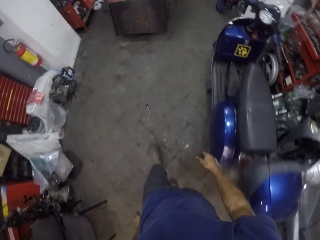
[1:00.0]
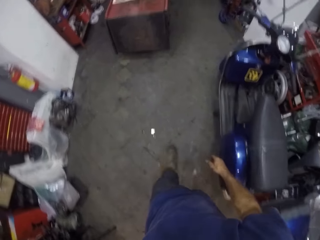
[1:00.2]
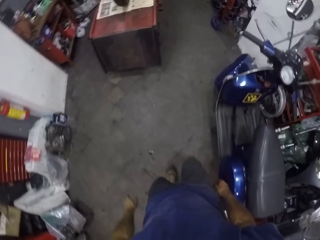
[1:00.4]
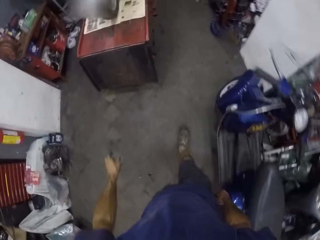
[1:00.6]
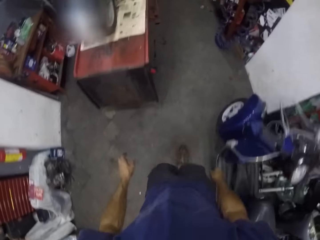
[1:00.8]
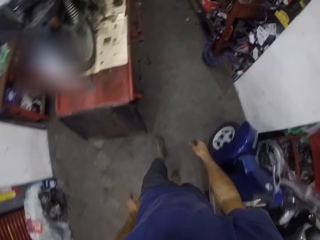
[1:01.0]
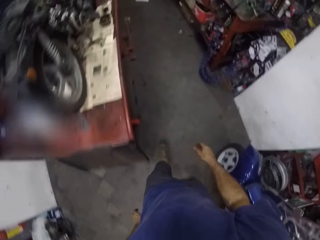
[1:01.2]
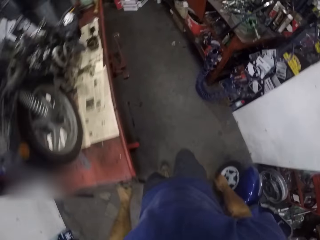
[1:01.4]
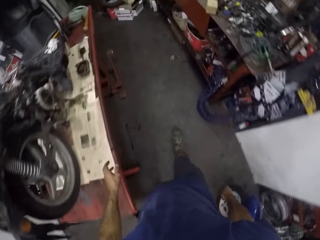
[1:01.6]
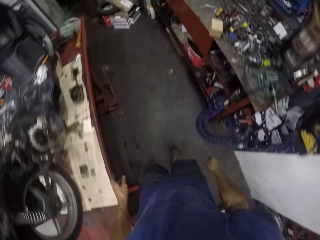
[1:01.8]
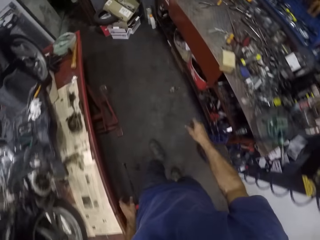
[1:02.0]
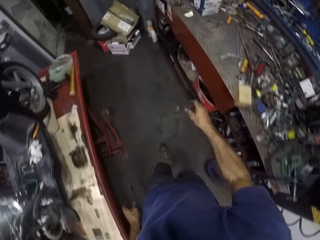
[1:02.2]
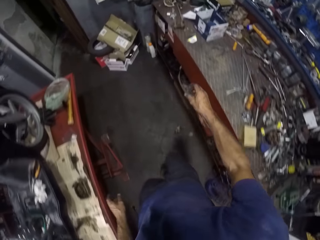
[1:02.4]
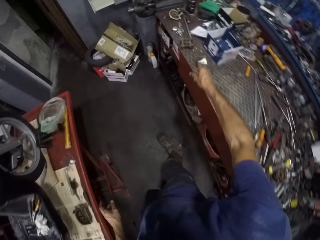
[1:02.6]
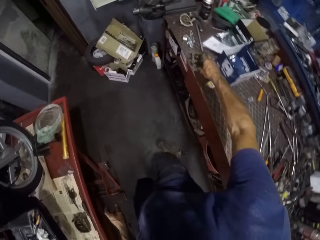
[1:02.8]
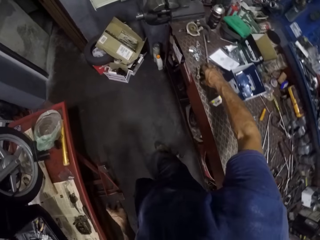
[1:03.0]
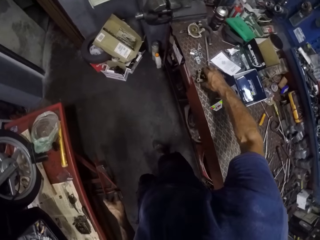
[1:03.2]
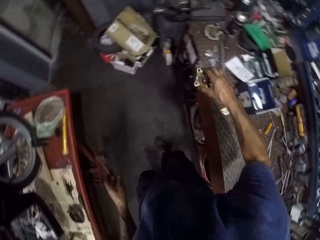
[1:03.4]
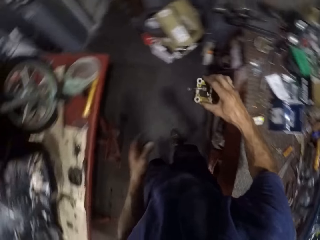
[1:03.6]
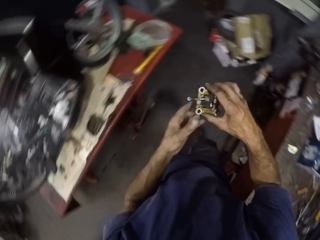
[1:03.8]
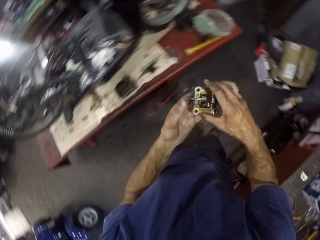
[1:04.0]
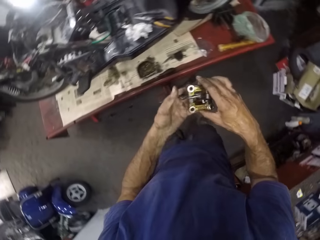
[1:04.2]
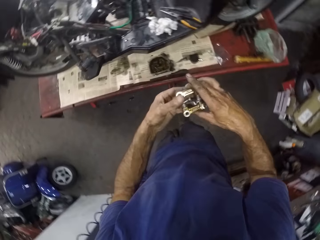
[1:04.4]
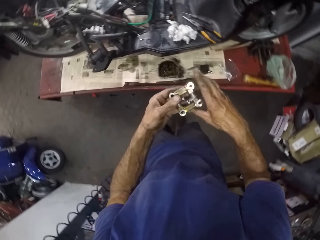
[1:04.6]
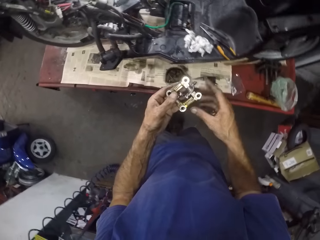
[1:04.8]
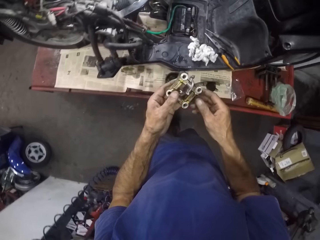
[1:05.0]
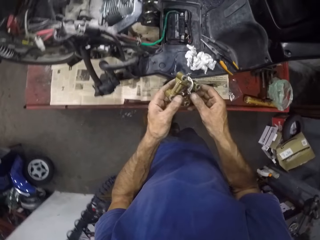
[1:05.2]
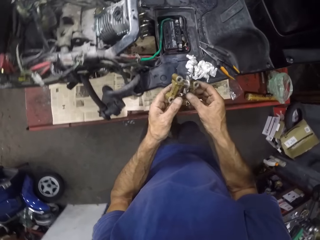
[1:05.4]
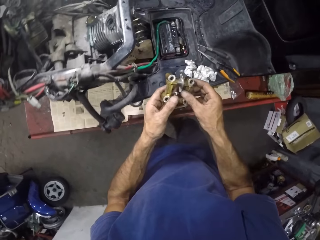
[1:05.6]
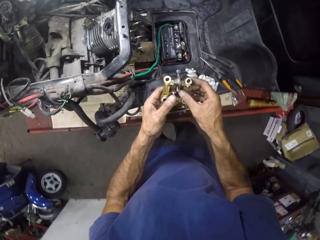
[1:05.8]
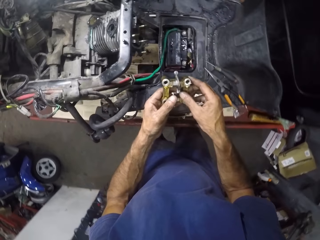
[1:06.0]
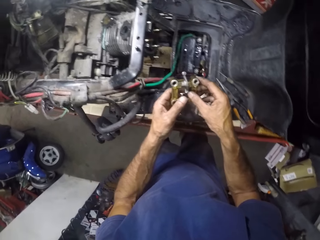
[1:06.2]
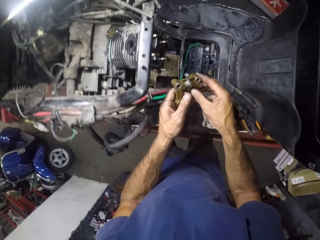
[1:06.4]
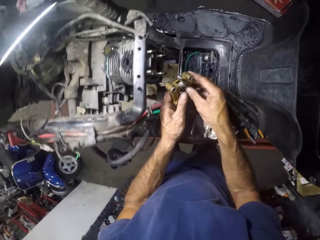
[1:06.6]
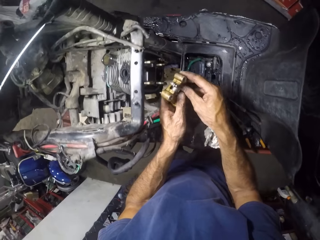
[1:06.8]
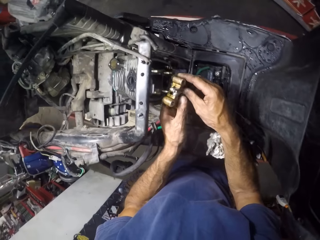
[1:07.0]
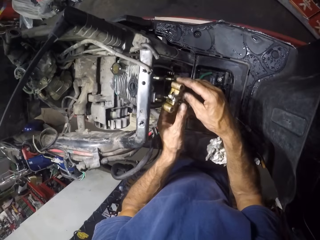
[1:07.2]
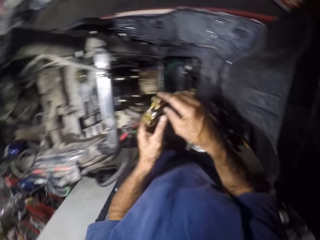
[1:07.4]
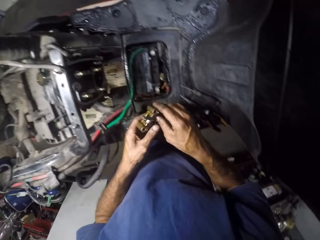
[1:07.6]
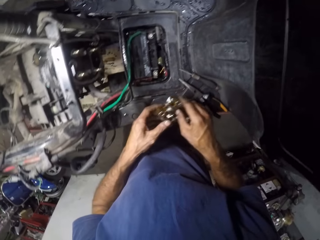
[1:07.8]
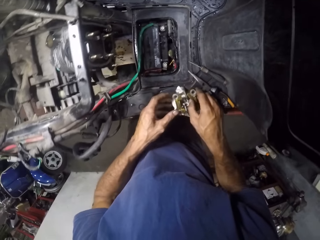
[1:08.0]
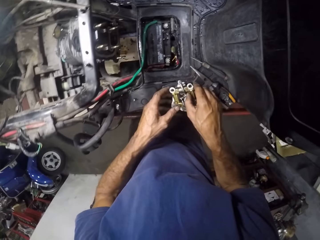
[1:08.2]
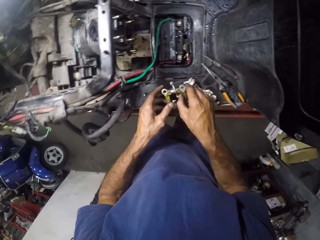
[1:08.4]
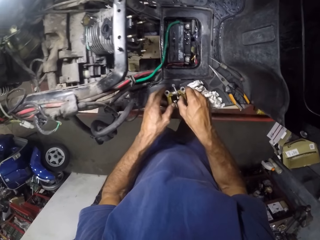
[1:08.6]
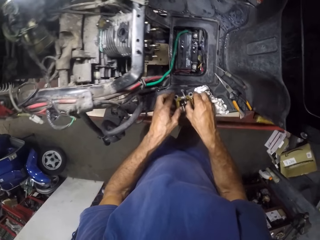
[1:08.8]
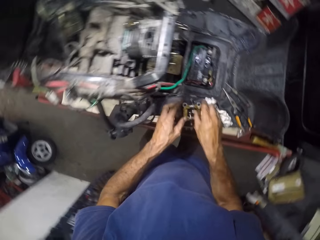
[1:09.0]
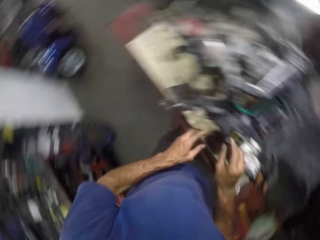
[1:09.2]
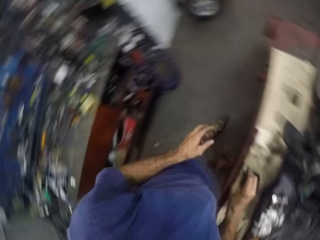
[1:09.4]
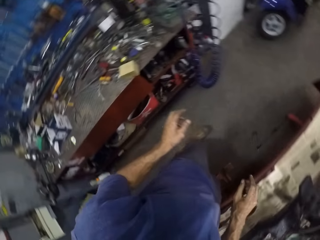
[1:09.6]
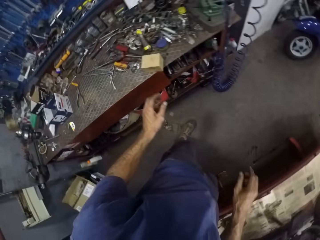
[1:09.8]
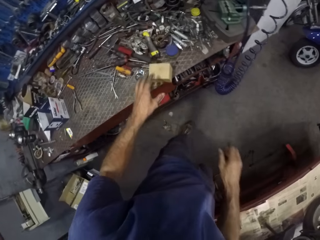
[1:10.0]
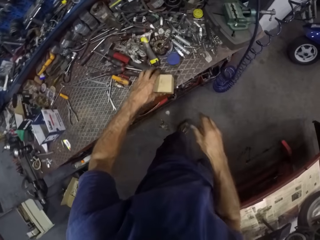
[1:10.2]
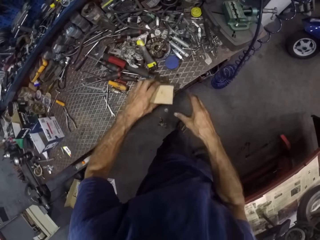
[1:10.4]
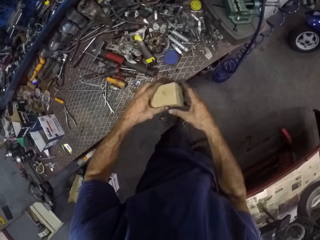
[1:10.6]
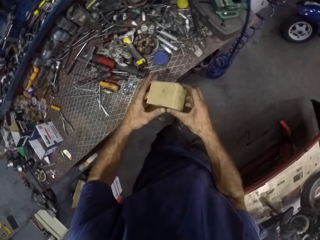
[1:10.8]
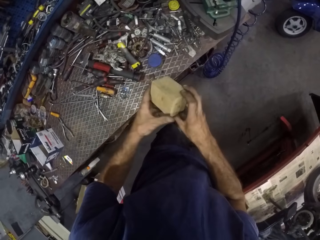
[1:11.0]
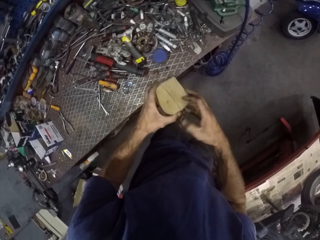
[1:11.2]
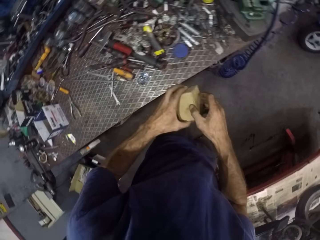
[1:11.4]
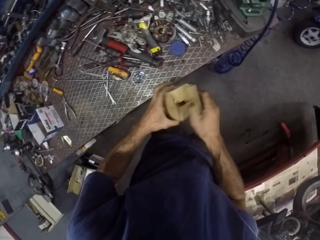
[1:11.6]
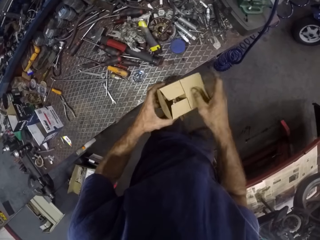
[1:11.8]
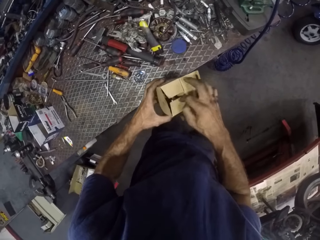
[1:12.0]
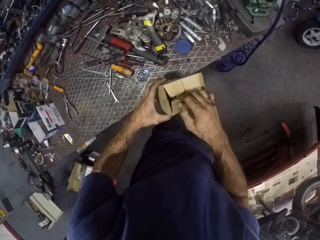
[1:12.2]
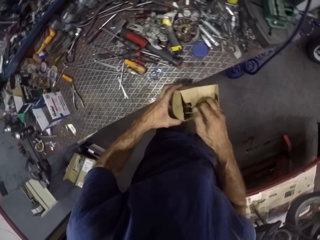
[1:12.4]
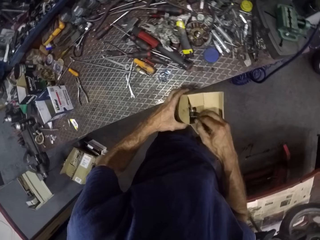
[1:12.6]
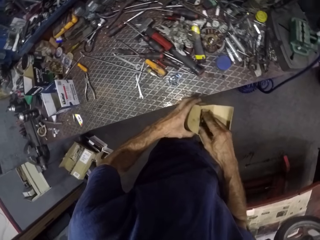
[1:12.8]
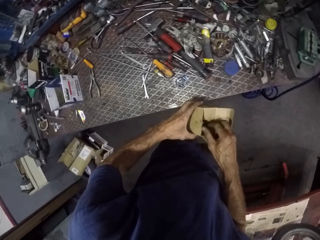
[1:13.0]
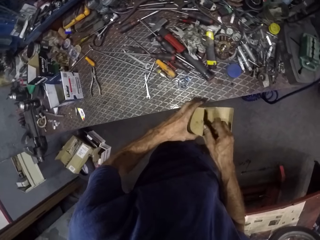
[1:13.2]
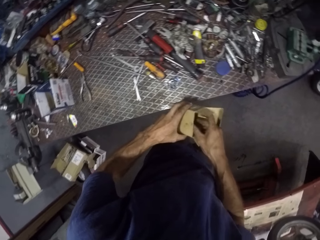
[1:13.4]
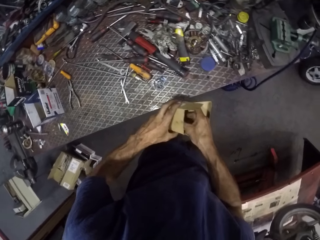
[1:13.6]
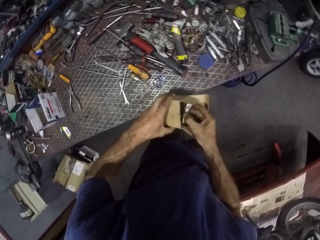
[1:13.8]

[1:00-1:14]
The camera wearer picks up an engine bracket from the workbench. They place the engine bracket on the motorcycle. They pick up a box. They open a carton.

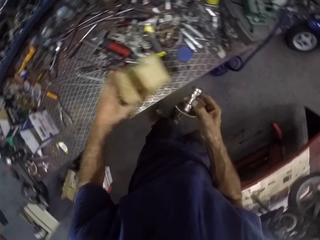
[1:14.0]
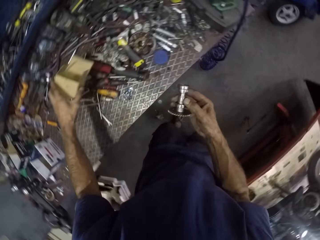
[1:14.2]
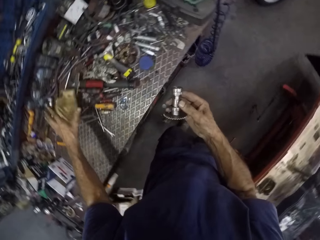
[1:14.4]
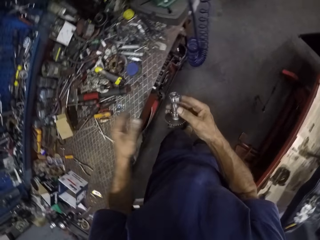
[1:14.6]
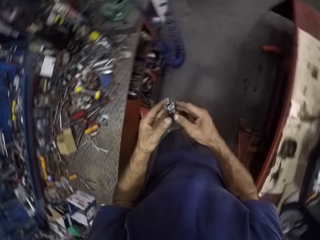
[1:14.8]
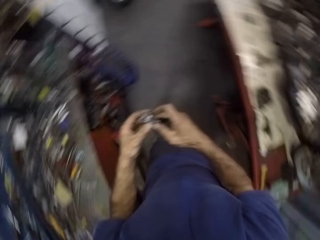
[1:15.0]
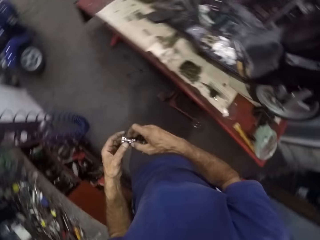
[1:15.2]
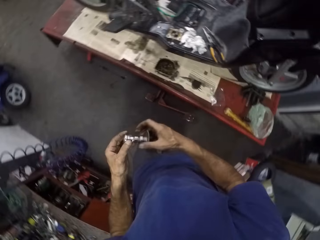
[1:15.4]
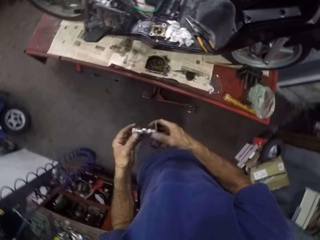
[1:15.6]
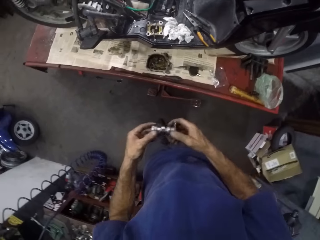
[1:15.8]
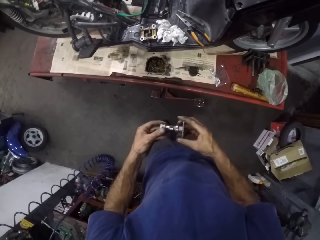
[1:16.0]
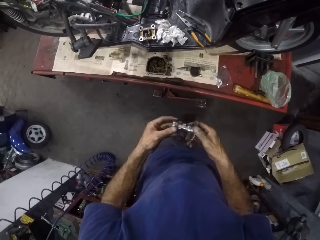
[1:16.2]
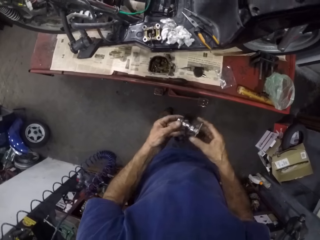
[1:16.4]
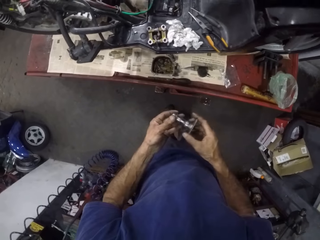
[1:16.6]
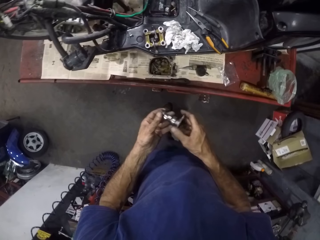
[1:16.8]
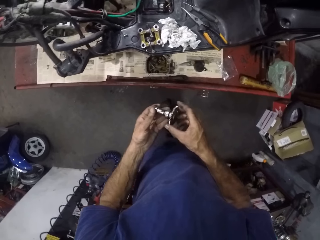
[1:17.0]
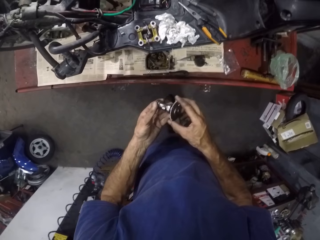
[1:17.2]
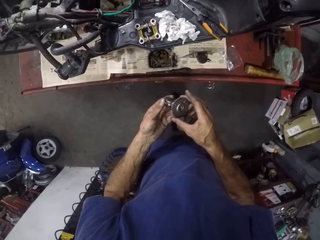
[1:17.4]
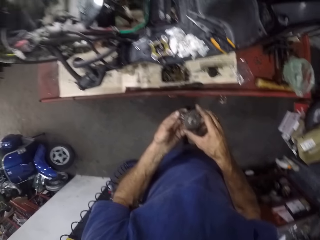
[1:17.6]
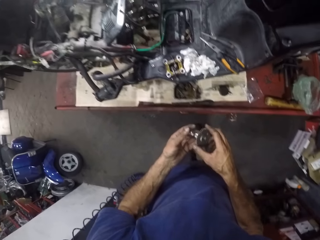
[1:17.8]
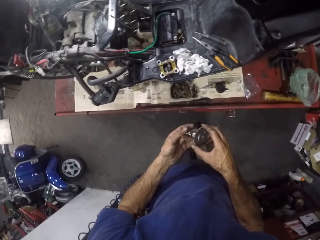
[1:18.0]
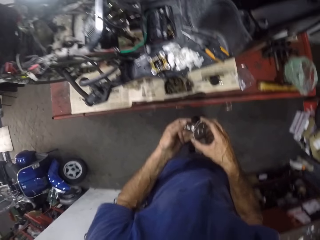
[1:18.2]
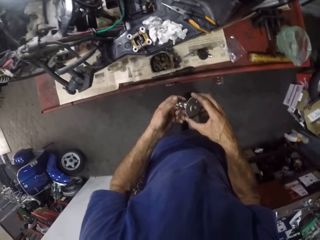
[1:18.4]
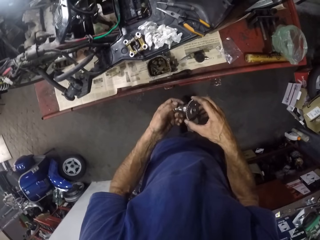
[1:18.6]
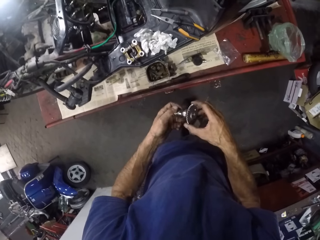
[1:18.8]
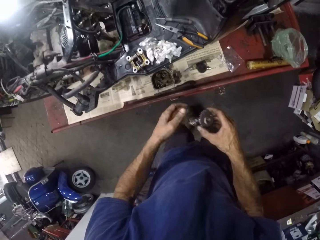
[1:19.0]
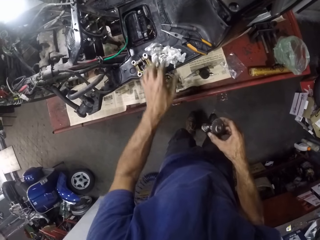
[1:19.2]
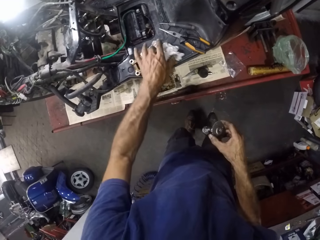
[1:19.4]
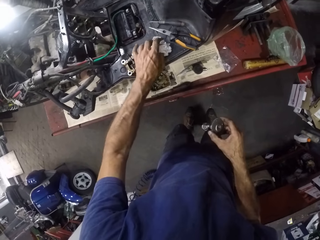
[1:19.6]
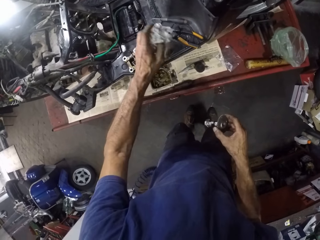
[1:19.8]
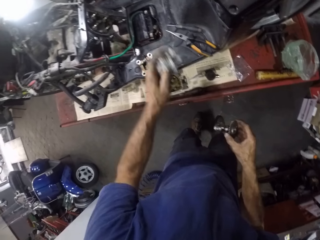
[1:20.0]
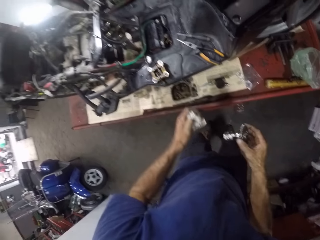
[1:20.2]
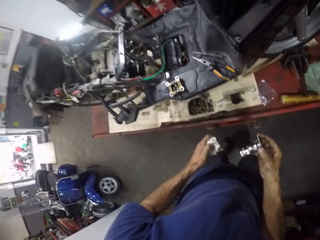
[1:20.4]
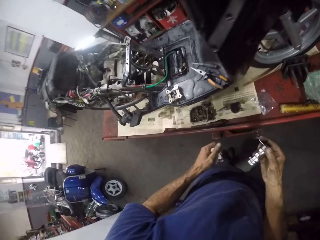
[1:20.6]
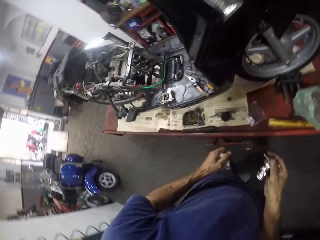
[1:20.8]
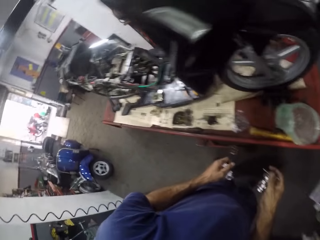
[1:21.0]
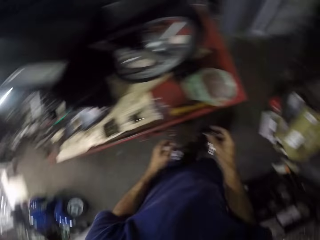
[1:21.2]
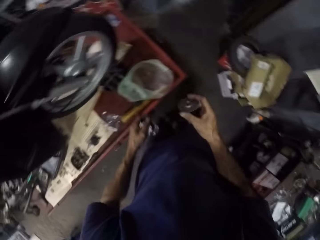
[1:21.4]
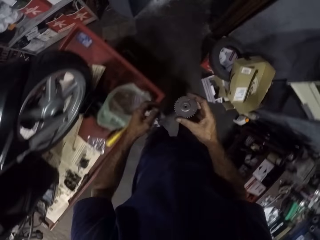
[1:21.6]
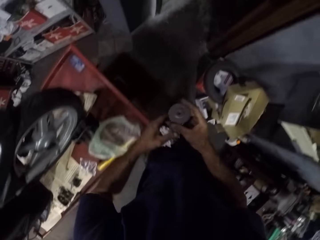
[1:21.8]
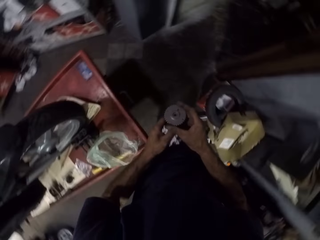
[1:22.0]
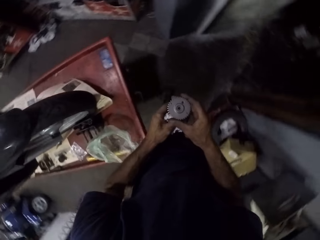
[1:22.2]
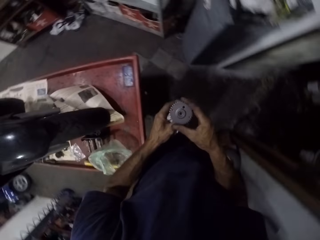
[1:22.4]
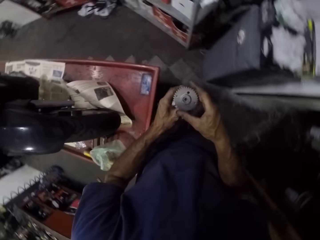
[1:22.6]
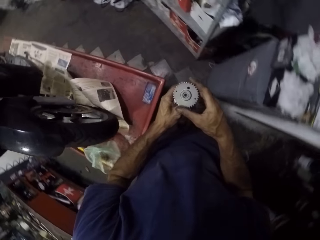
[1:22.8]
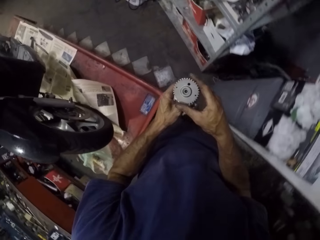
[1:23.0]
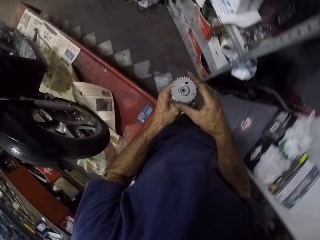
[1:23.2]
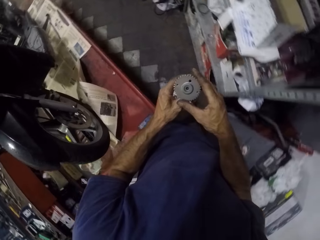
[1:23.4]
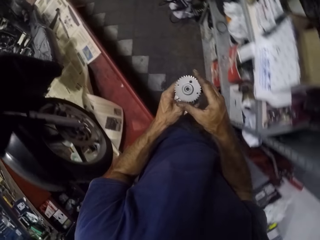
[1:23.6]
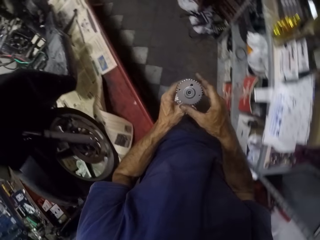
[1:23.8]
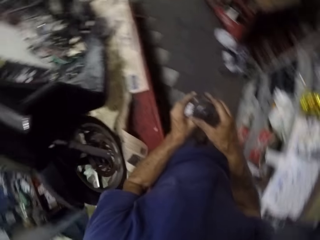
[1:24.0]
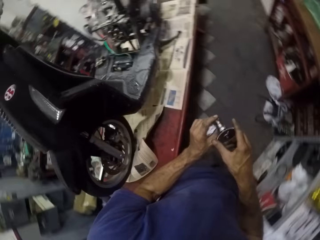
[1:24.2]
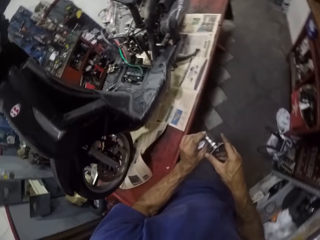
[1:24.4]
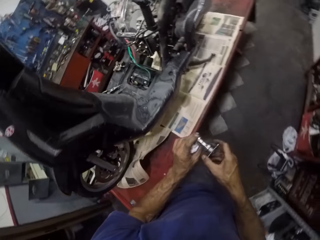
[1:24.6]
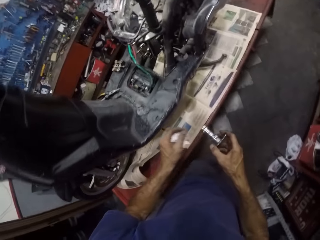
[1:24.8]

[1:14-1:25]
The camera wearer brings out a levelling feet from the carton. They screw the levelling feet. They take a tissue paper from the motorcycle. They walk to another motorcycle.
